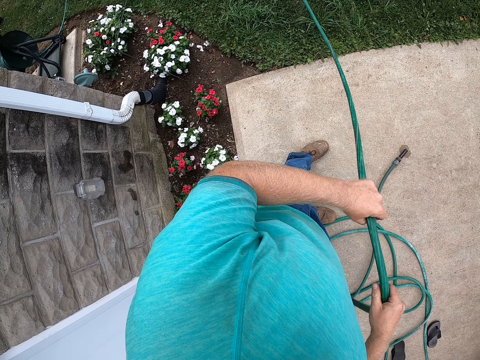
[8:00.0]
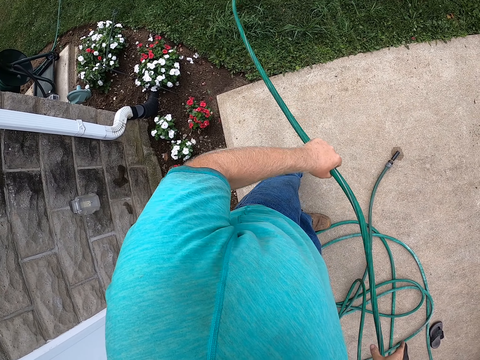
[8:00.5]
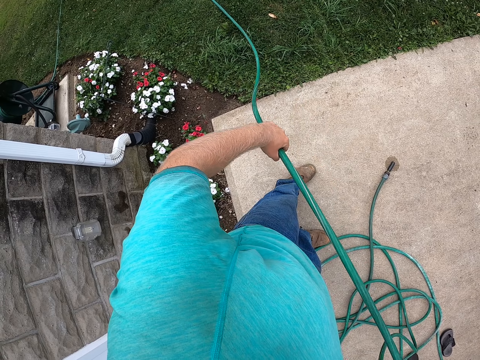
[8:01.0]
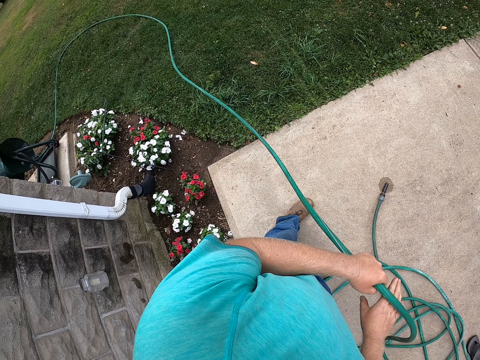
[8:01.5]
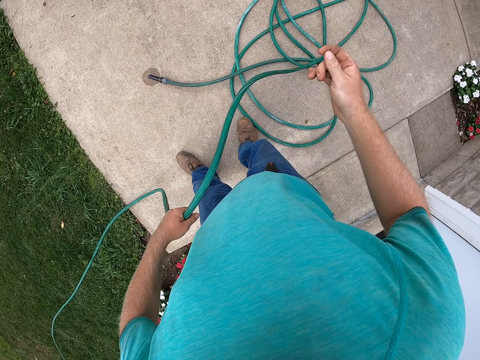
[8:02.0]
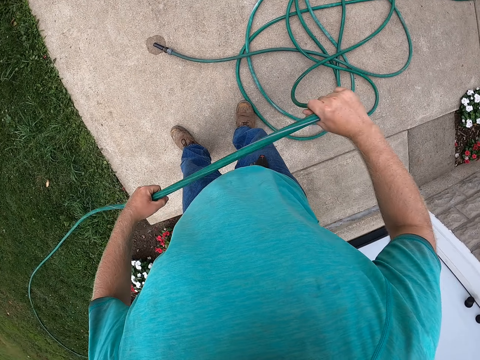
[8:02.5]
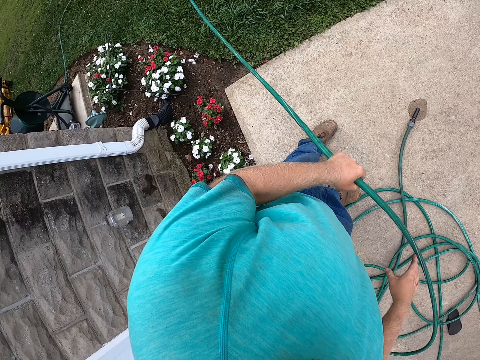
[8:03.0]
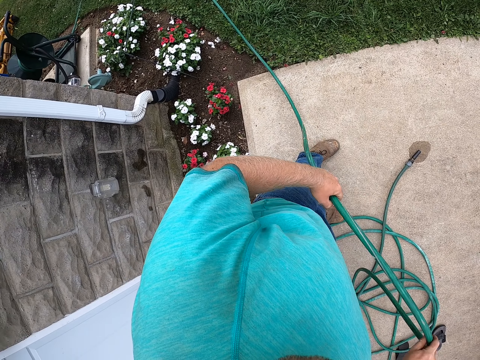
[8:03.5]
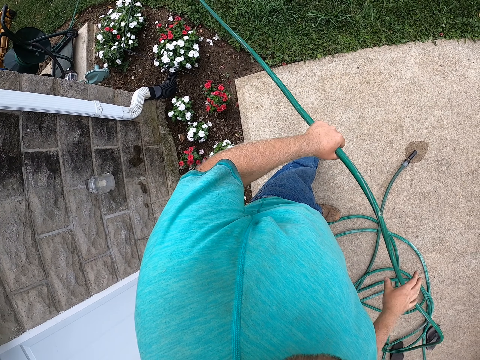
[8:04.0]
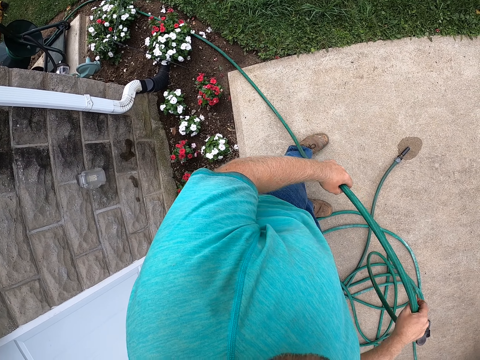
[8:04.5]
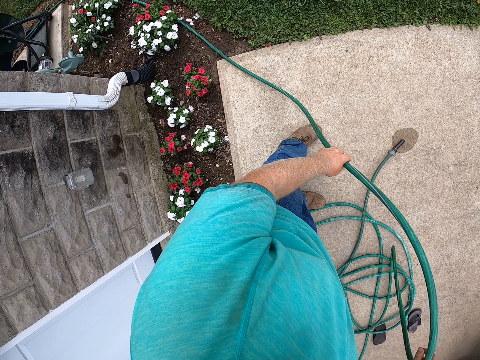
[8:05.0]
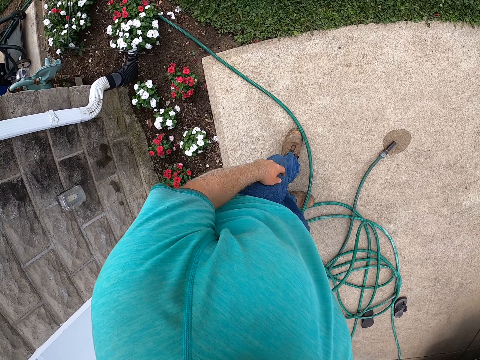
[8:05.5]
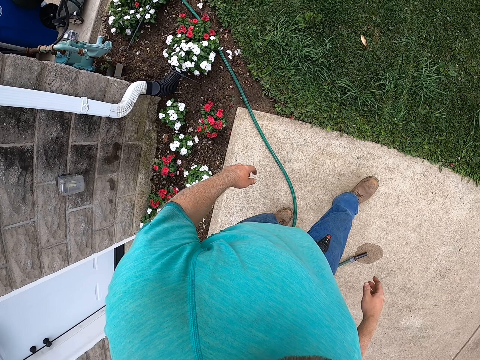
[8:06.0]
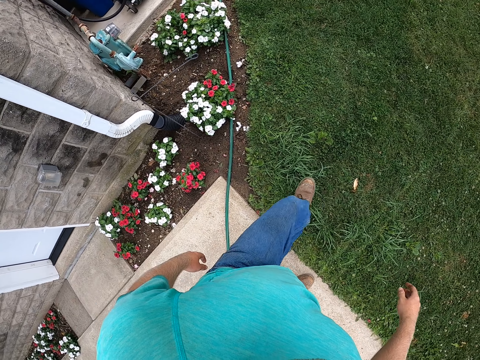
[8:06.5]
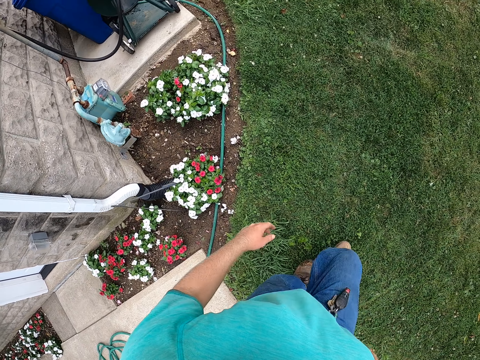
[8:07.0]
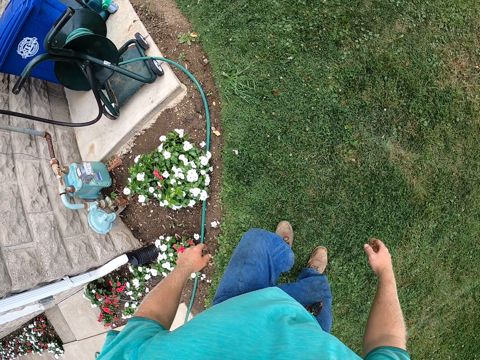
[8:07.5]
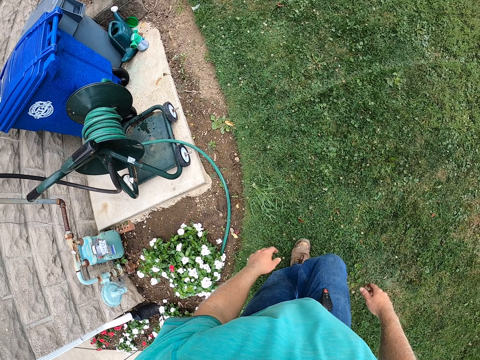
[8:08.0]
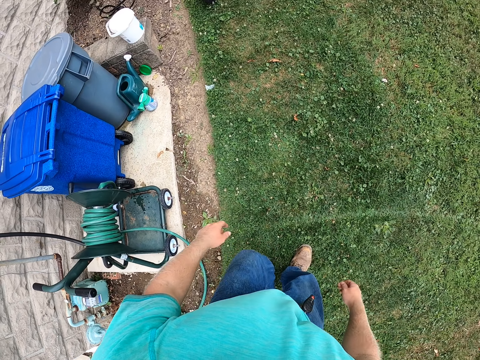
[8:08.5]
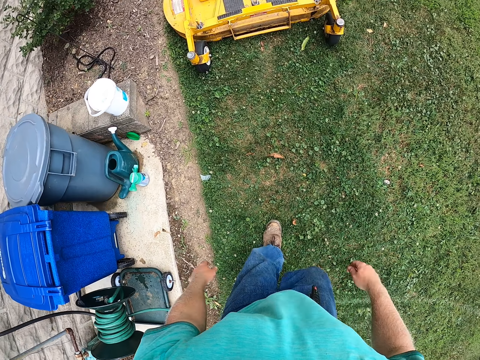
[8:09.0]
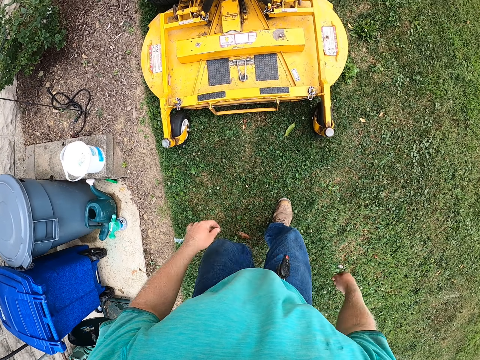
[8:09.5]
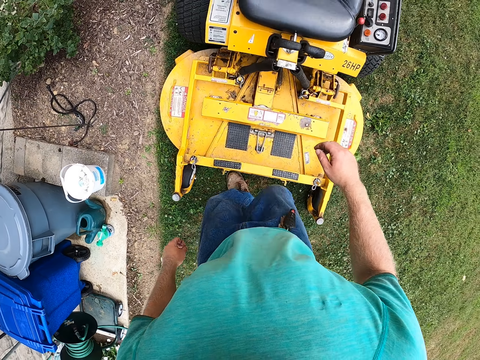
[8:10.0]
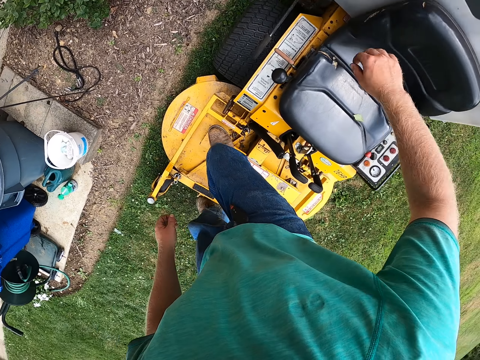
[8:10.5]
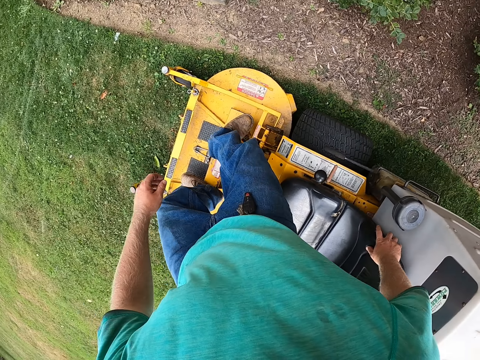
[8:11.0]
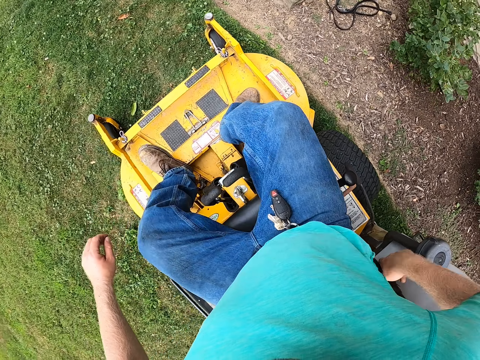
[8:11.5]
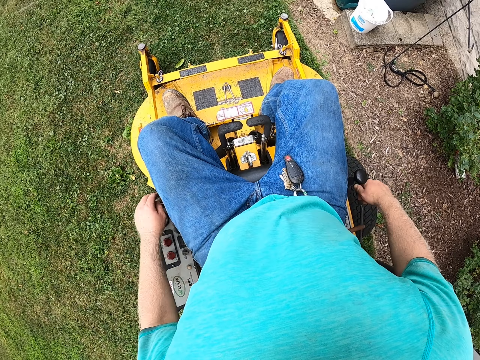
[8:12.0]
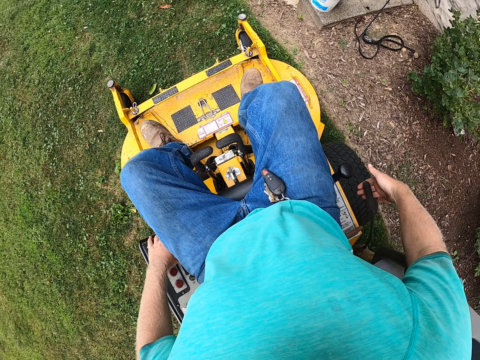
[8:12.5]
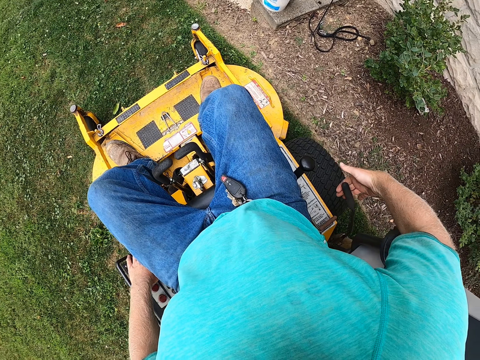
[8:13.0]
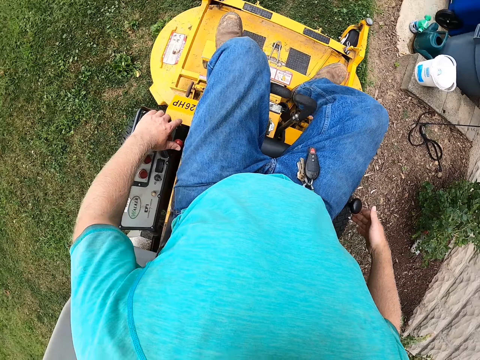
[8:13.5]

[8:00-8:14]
The camera wearer drops the hose on the ground with both hands. He walks. He climbs the zero-turn mower. He touches the seat. He sits down on the zero-turn mower. He holds the clutch. He adjusts the handle brake with his right hand. He adjusts a throttle control lever with his left hand. He pulls the clutch, drops the clutch, and looks around.

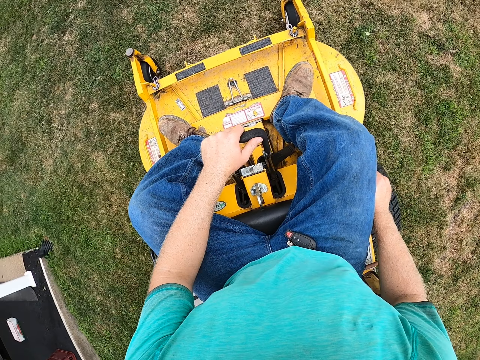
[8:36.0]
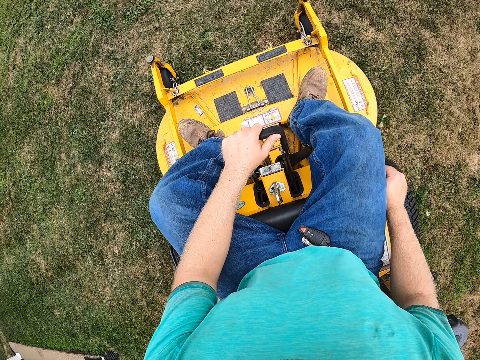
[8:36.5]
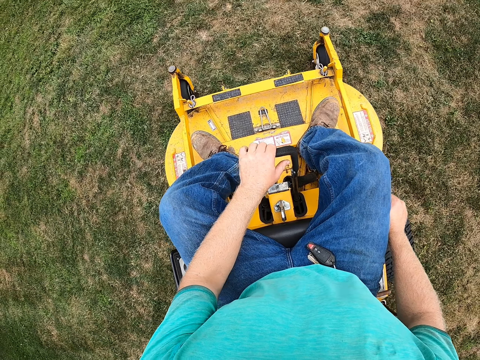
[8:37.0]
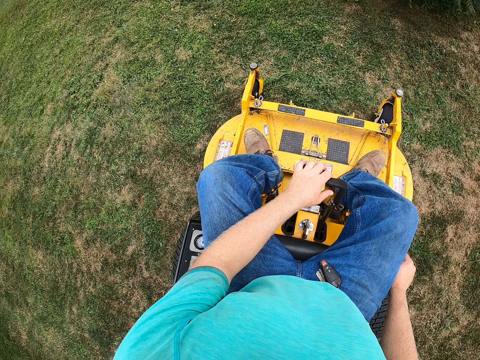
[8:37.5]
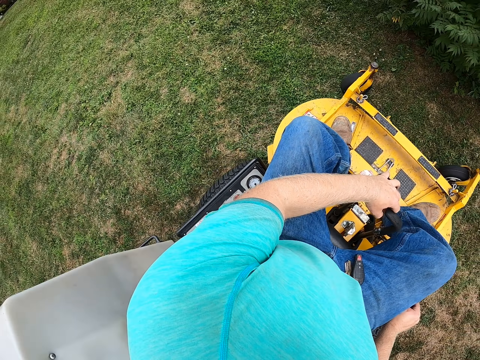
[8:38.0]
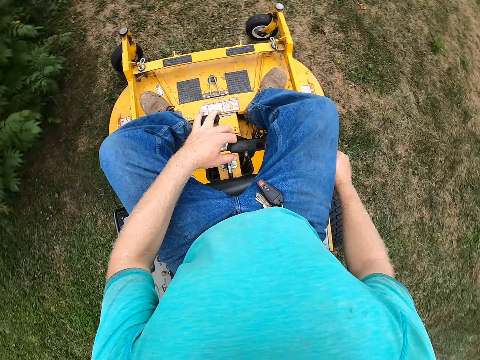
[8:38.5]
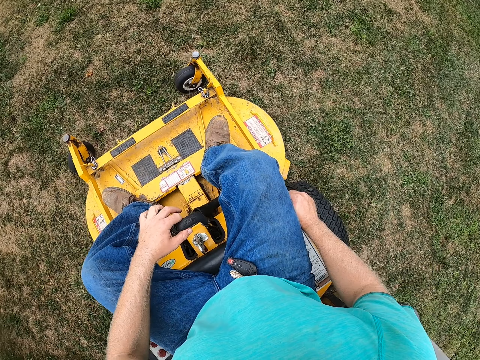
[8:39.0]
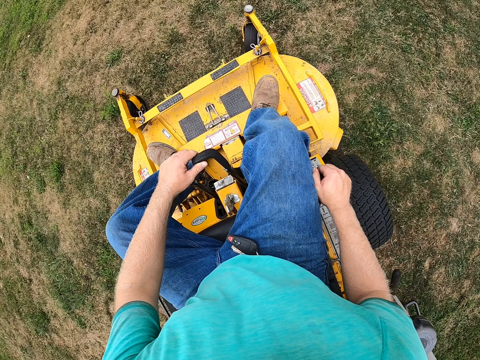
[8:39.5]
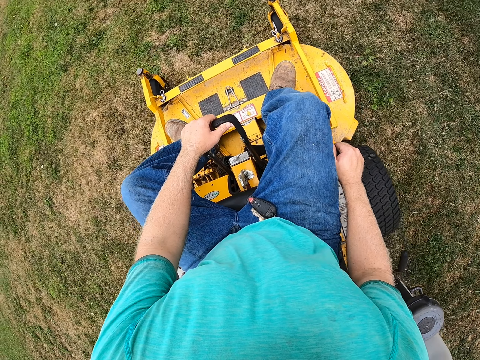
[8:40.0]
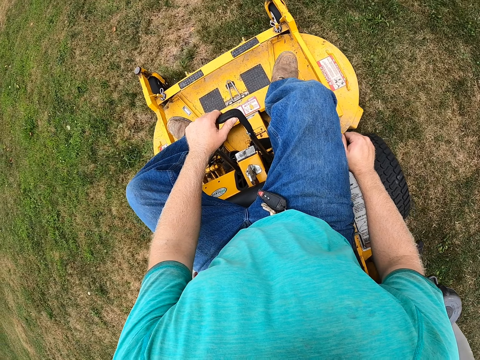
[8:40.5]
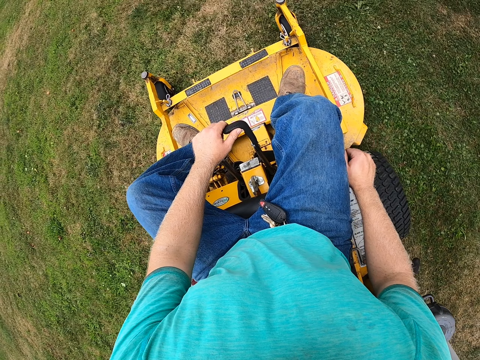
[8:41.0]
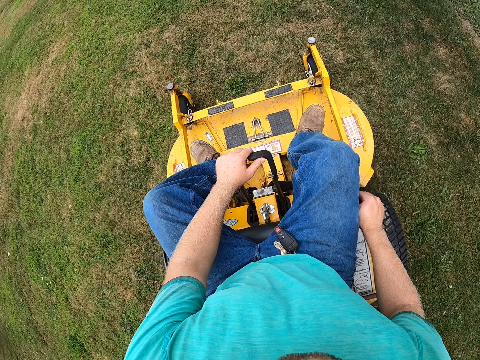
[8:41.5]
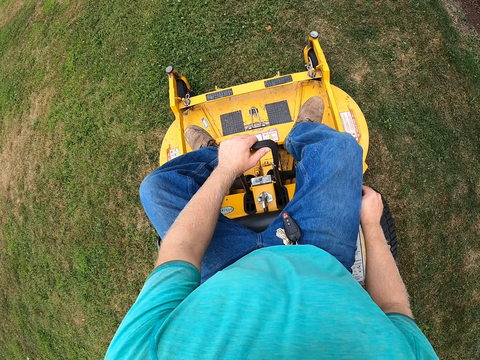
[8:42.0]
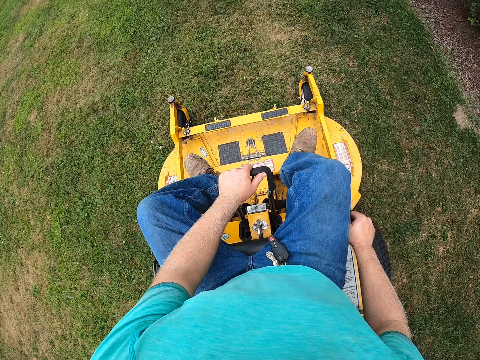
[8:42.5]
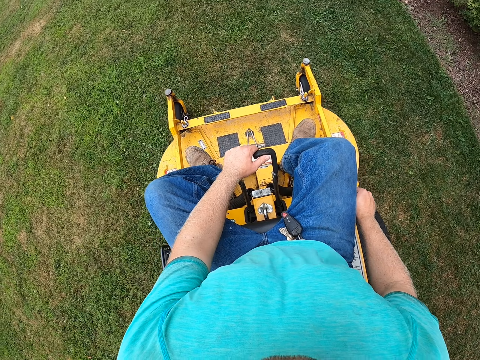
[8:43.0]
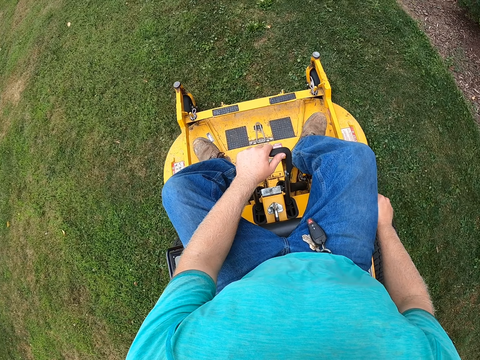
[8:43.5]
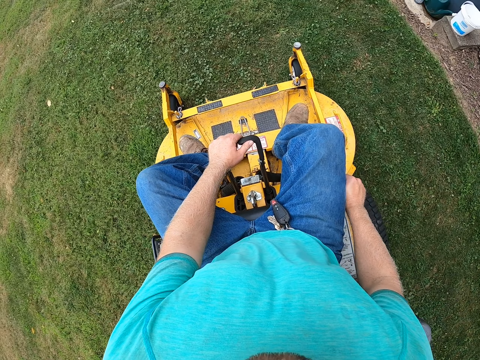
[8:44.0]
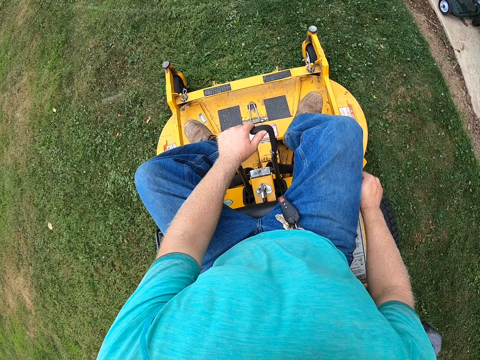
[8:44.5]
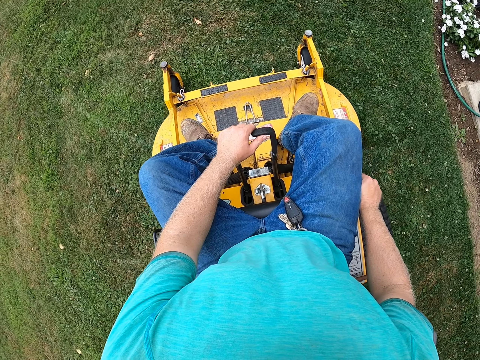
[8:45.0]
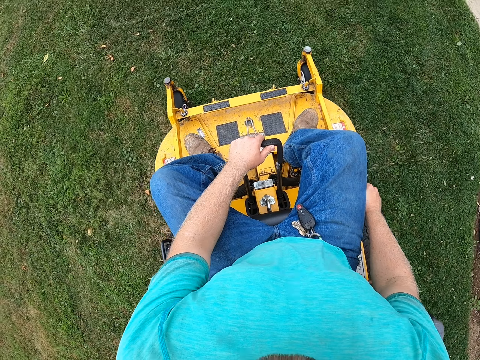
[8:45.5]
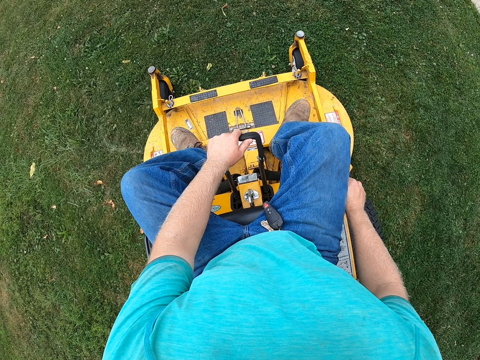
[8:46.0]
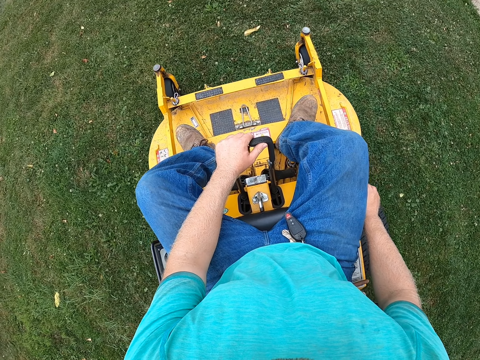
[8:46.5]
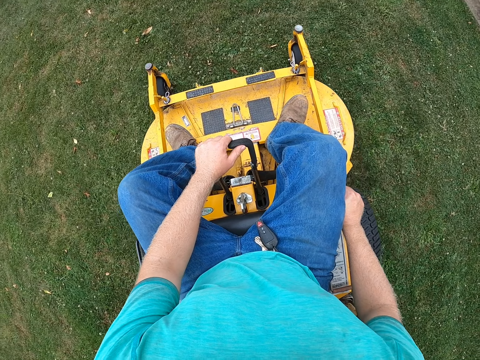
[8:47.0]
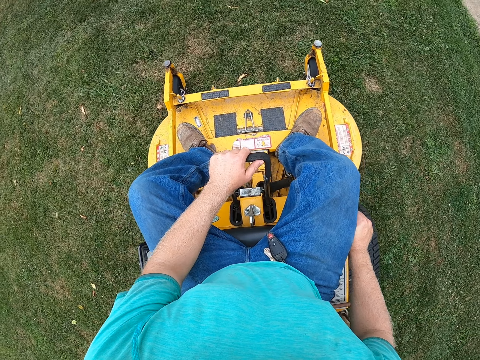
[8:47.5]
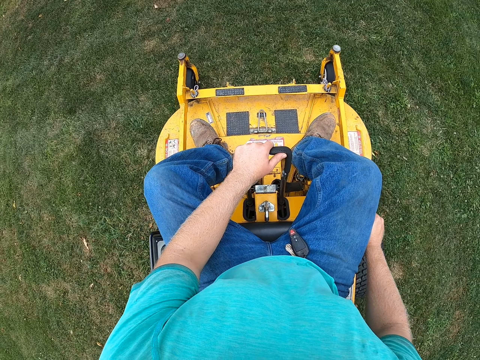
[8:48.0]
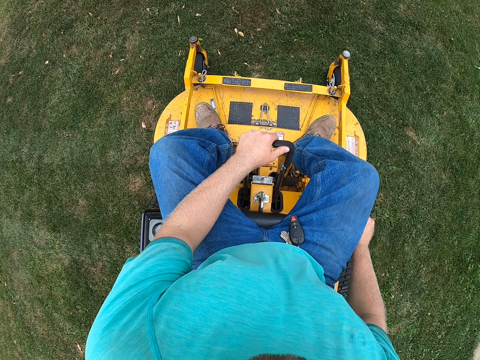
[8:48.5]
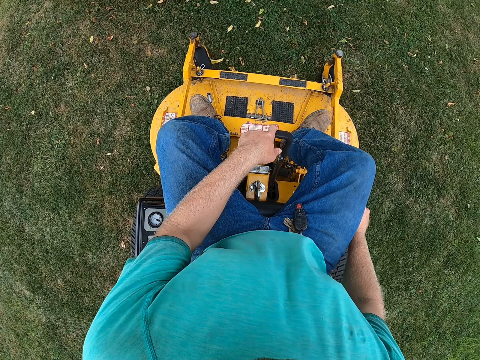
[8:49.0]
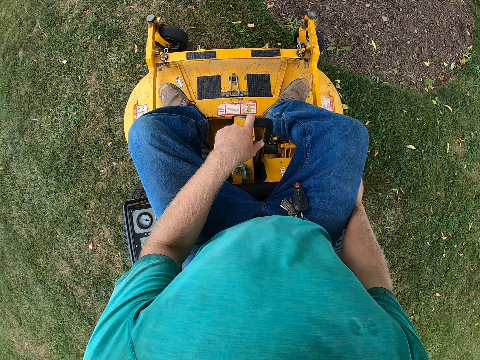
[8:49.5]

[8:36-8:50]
The camera wearer turns. He adjusts the steering lever on the zero-turn mower with his left hand.
